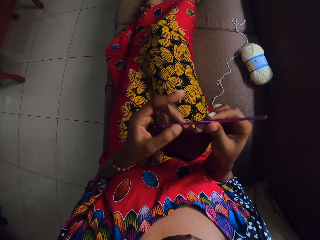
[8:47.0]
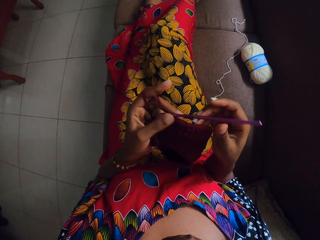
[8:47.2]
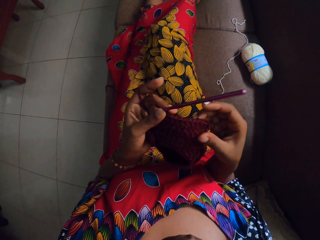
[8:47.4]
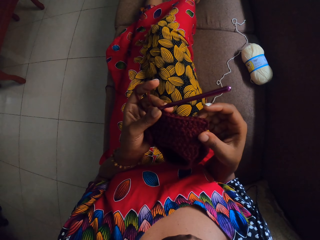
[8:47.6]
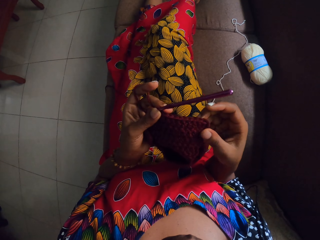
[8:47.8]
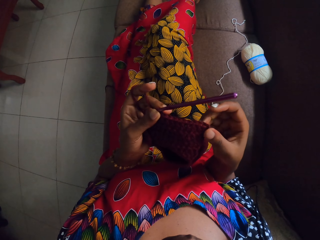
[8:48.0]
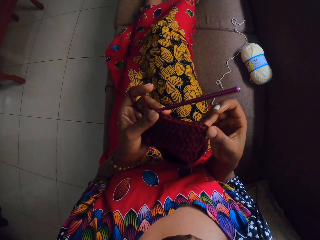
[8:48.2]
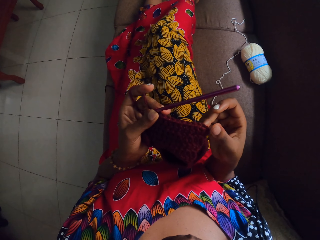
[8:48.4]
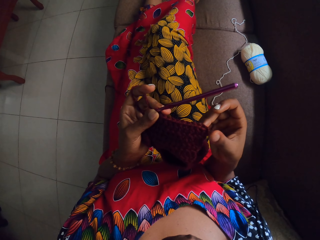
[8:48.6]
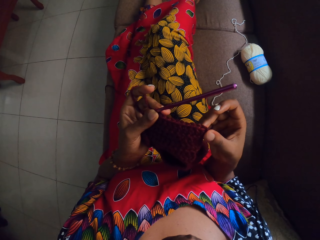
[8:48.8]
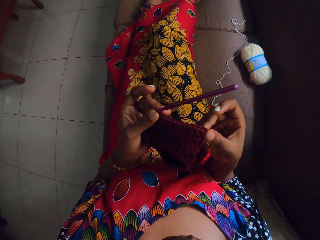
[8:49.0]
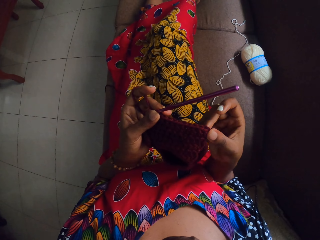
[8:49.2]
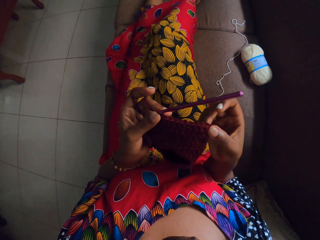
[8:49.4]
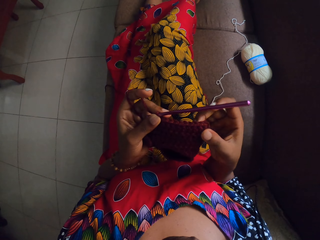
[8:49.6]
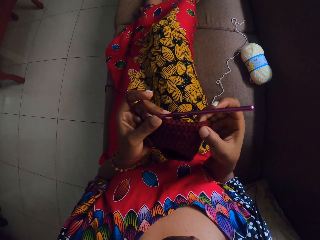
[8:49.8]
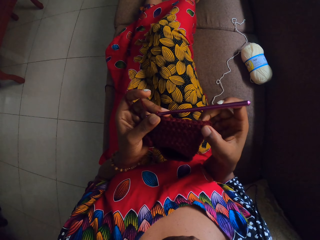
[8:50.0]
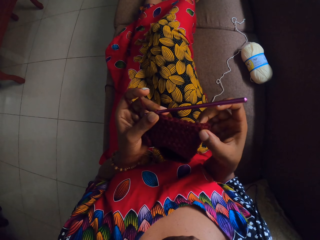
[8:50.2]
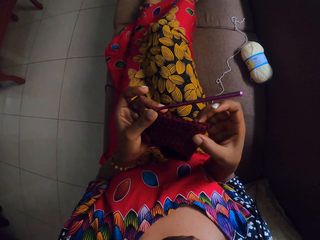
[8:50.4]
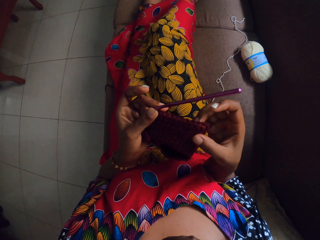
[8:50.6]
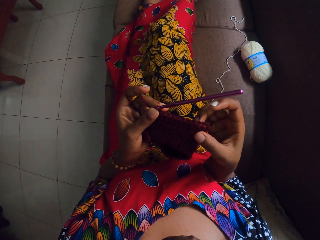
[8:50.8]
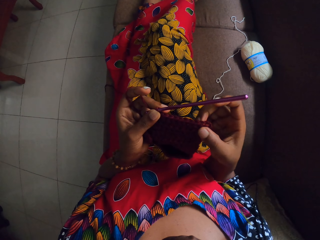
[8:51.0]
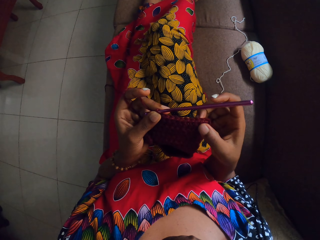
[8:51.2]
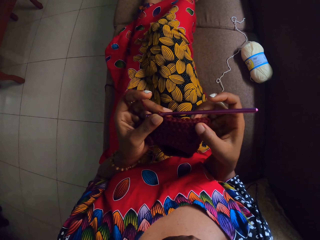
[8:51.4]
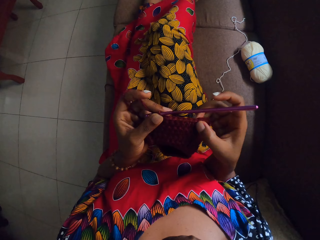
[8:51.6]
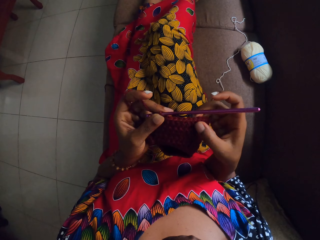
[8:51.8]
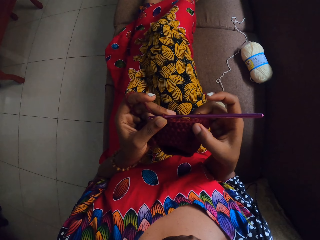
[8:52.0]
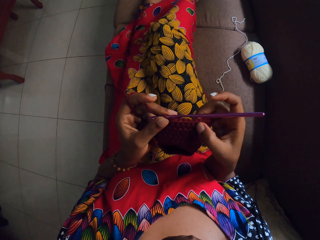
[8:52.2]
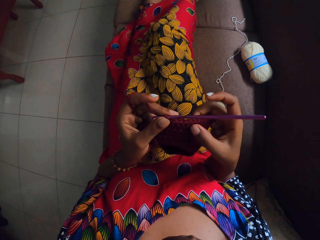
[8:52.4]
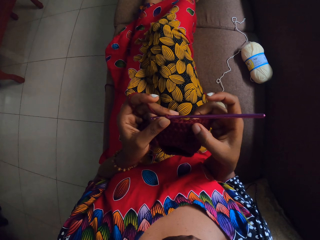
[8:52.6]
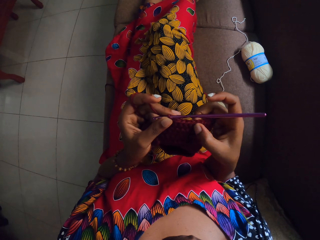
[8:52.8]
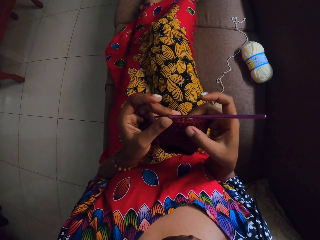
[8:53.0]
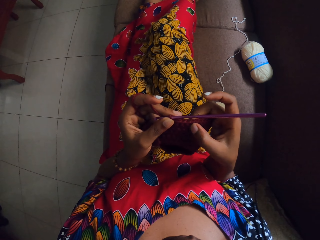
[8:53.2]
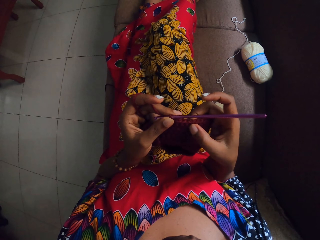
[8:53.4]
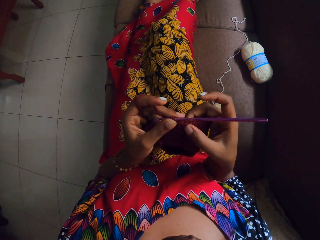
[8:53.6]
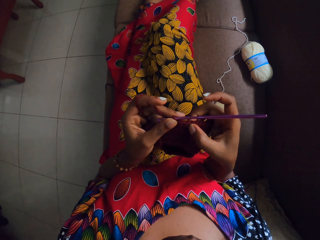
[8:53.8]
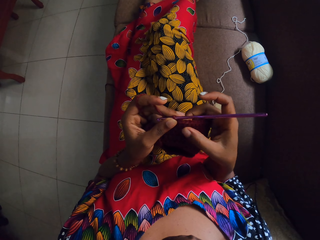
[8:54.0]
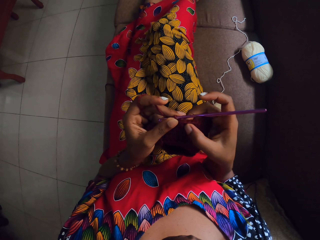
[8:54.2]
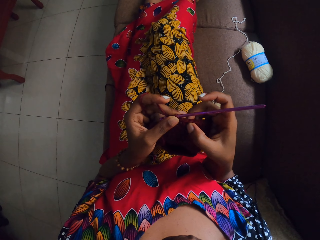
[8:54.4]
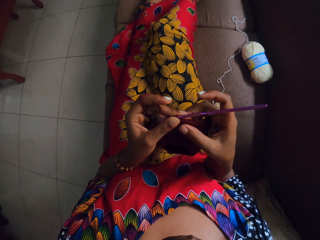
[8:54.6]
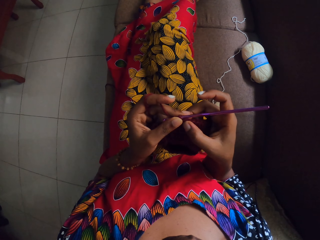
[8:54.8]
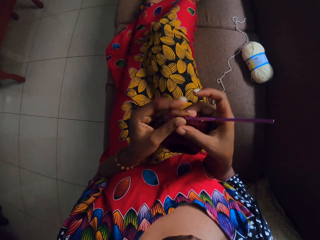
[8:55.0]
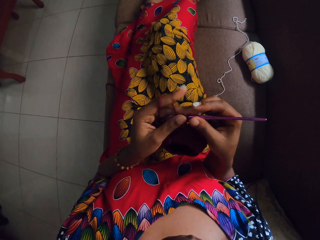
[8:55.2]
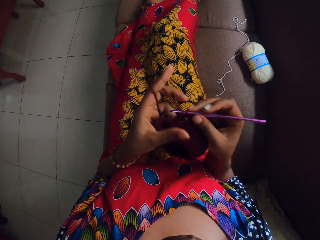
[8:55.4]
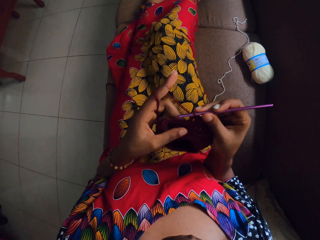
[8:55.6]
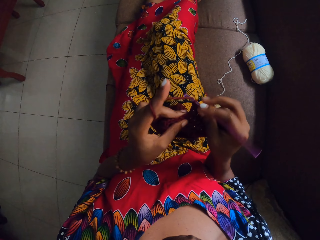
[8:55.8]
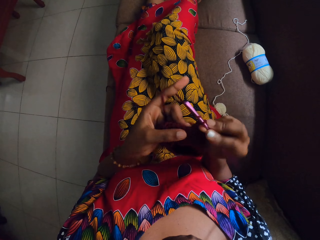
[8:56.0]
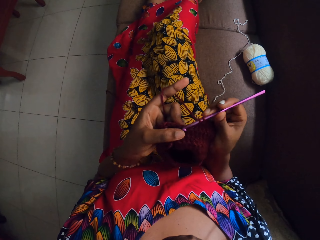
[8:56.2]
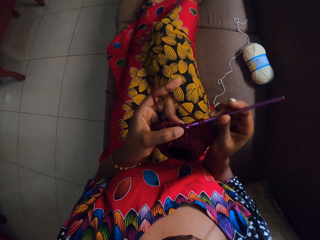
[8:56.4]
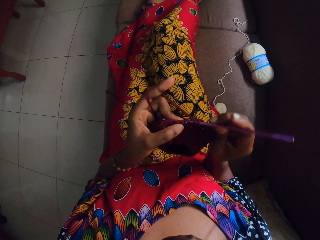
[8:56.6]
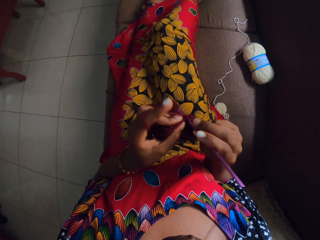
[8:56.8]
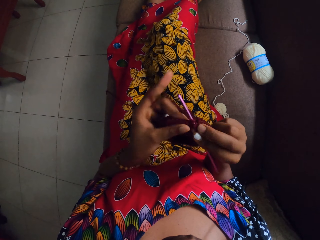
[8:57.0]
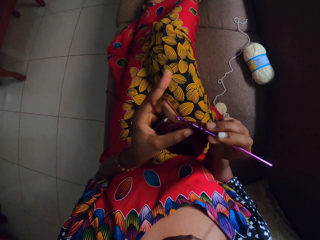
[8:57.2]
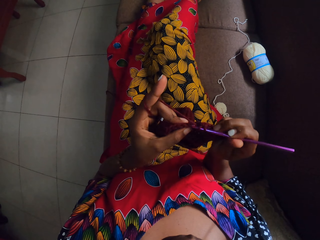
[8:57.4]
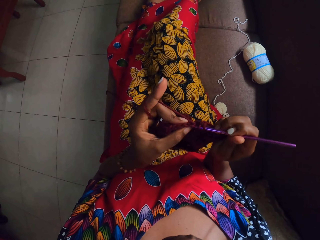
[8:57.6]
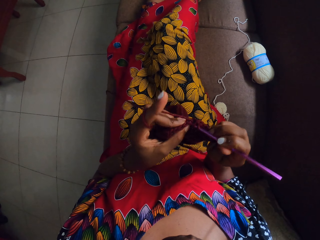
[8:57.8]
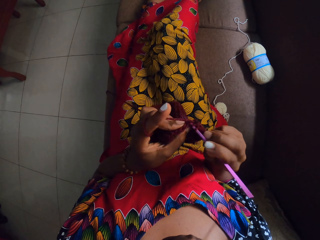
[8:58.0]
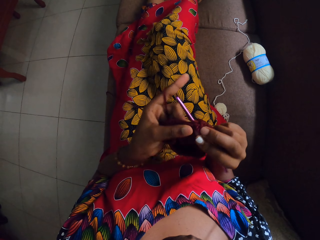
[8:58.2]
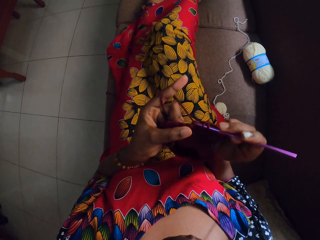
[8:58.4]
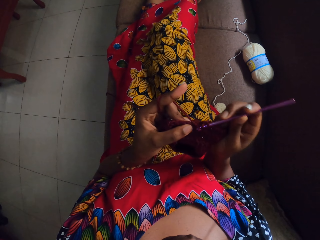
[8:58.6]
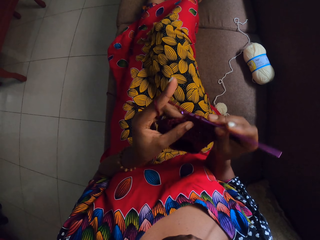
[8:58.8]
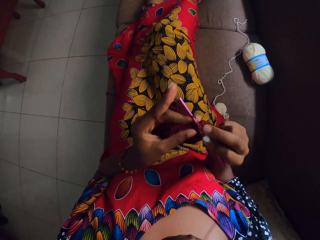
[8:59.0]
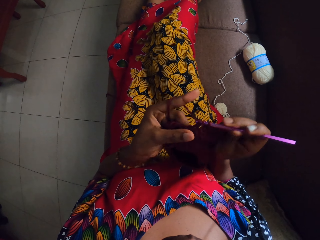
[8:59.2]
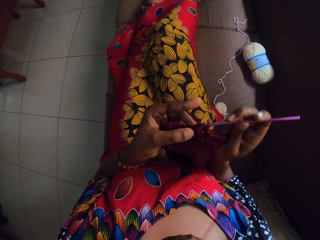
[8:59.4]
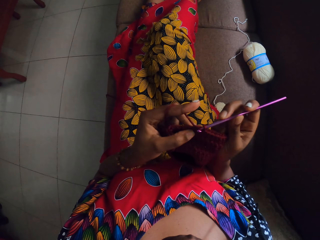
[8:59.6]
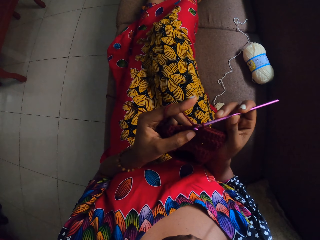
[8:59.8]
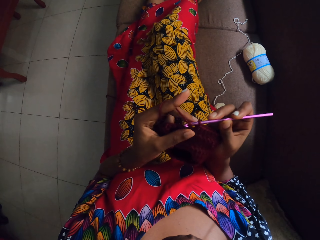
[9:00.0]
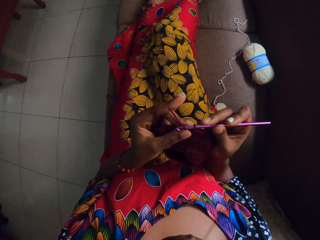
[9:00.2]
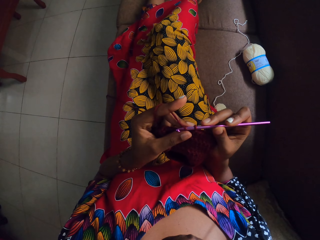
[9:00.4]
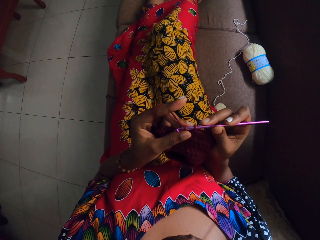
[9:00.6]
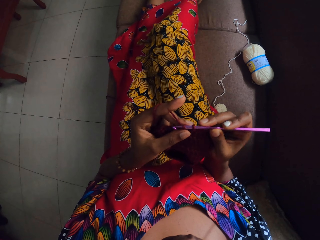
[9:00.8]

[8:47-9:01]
The camera wearer passes the knitting hook on her right hand to her left hand. She adjusts the crocheted yarn with her right hand. She crochets the crocheted yarn with the knitting hook in her right hand.

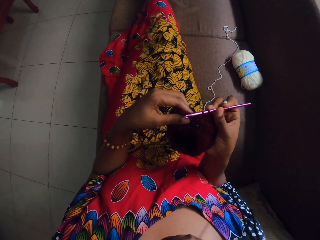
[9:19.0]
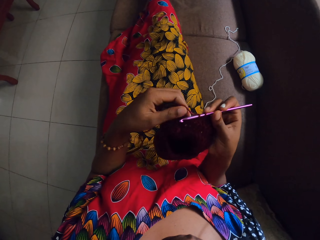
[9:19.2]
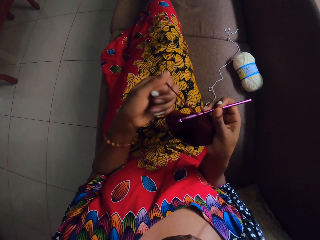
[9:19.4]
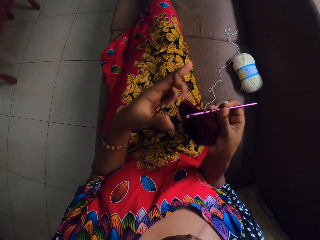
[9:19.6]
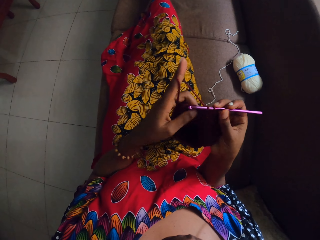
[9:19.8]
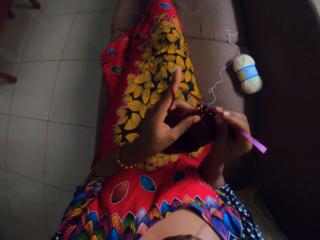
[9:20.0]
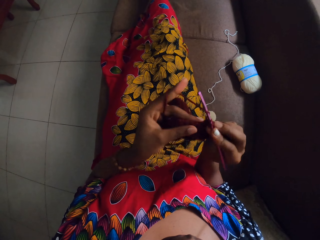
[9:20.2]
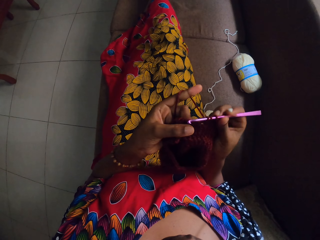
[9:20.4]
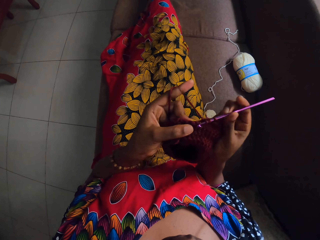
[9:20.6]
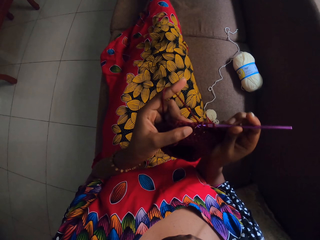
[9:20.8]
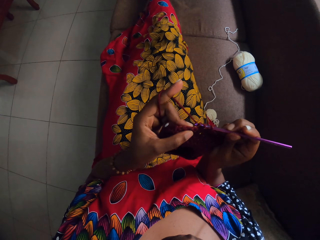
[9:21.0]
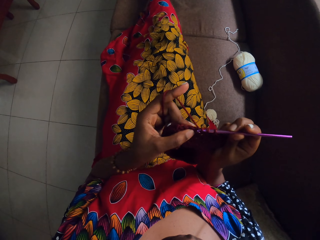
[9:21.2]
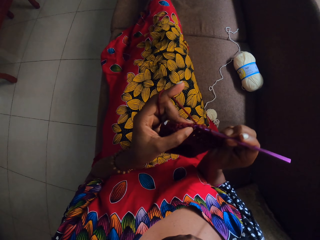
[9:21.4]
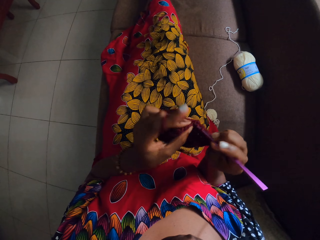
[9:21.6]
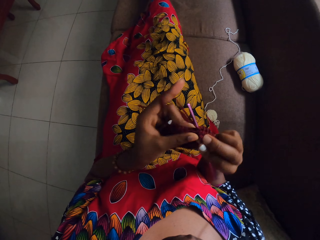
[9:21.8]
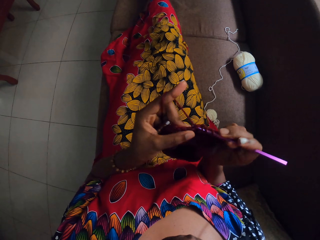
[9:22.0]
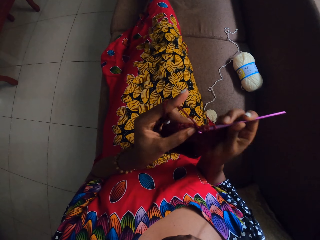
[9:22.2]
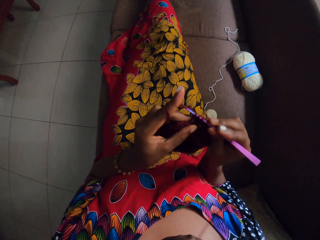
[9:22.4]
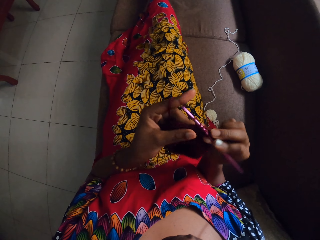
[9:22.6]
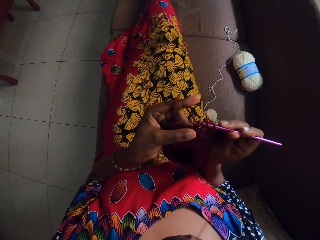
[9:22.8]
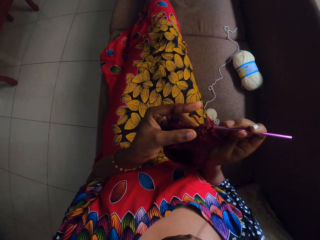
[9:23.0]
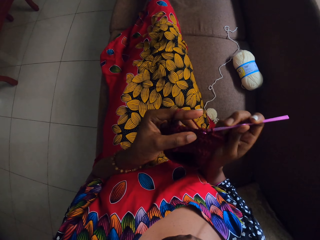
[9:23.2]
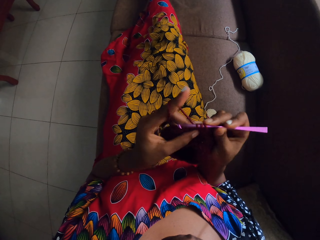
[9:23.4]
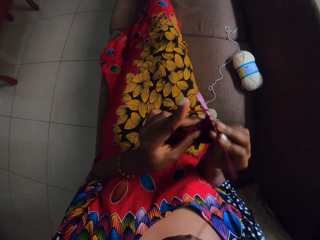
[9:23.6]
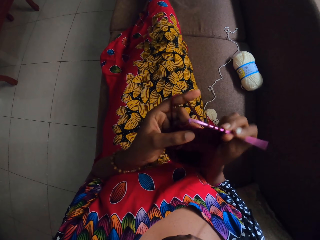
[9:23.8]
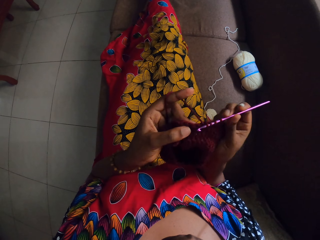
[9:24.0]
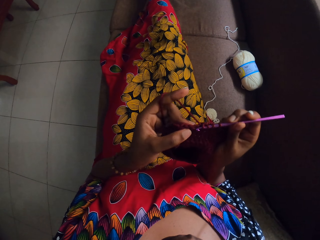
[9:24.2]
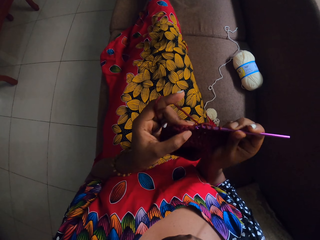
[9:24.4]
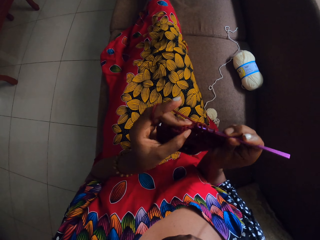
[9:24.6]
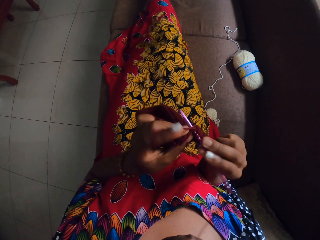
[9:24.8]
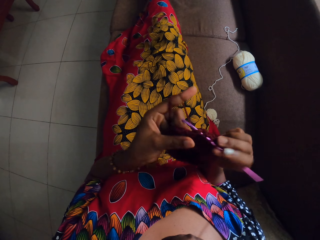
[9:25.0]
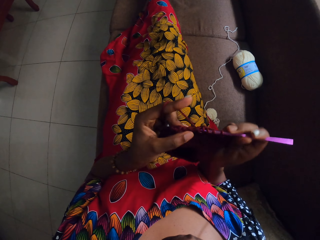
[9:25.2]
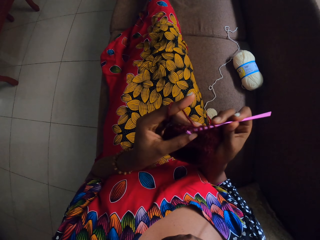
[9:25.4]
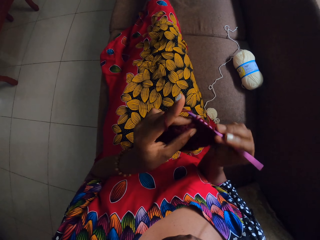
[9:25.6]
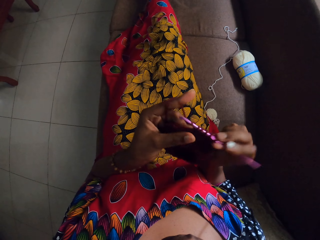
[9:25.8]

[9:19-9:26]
The camera wearer crochets the crochet cloth.
